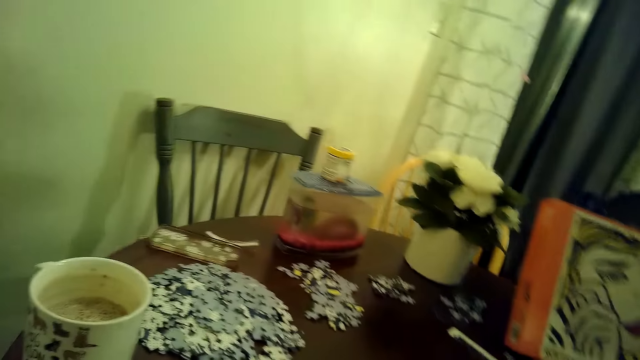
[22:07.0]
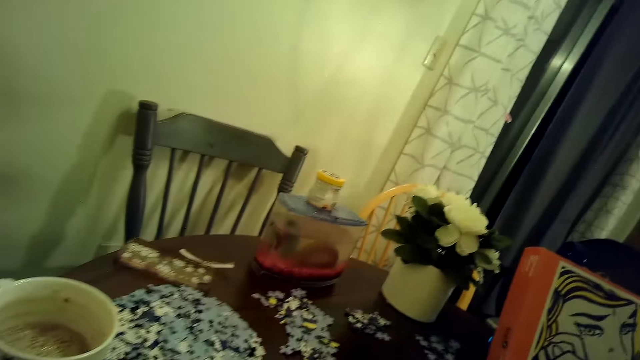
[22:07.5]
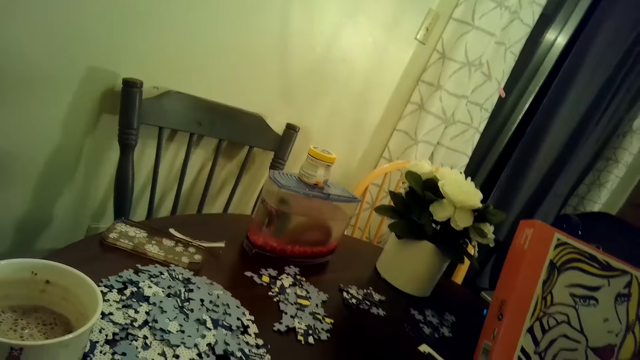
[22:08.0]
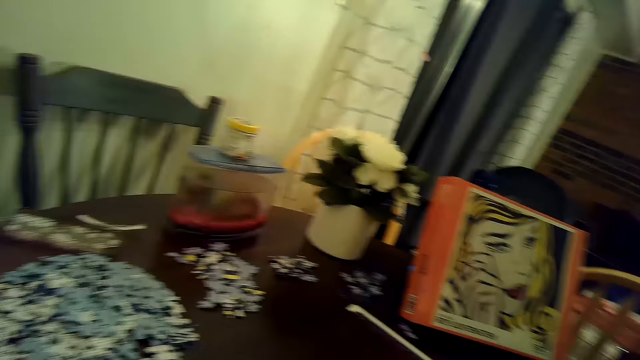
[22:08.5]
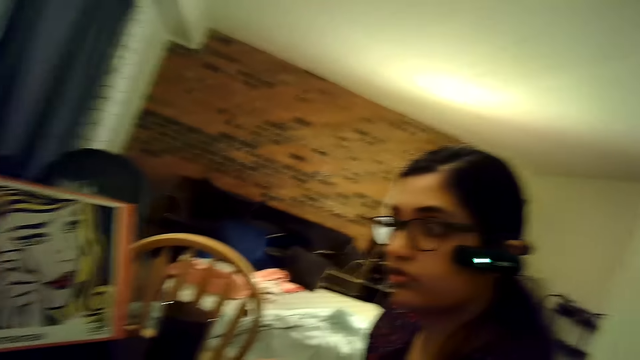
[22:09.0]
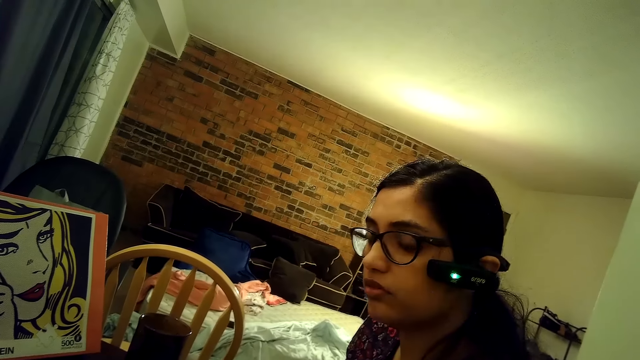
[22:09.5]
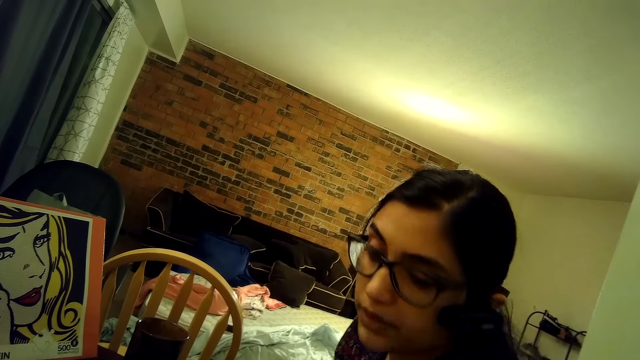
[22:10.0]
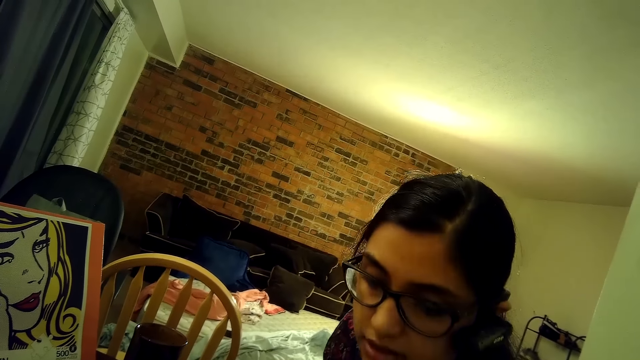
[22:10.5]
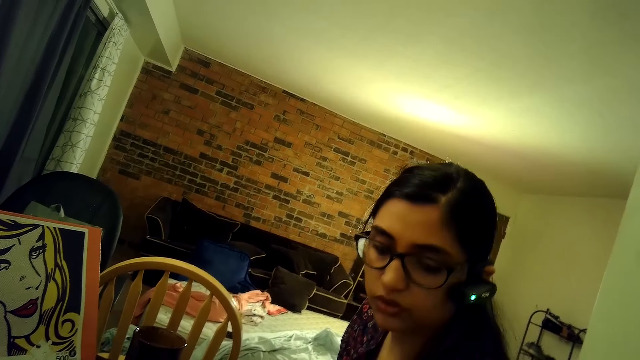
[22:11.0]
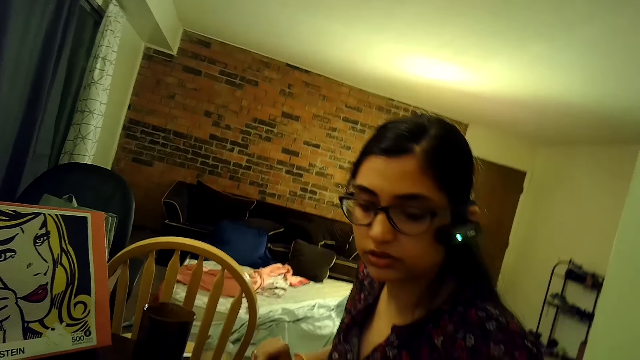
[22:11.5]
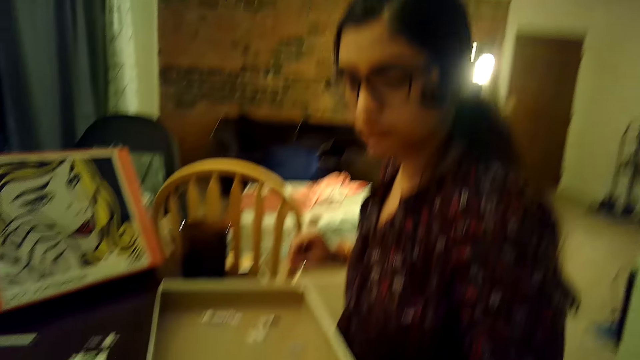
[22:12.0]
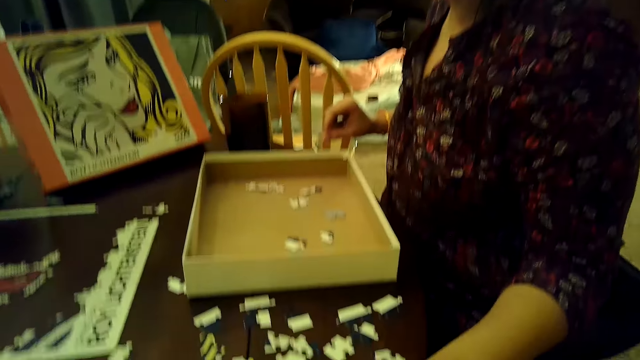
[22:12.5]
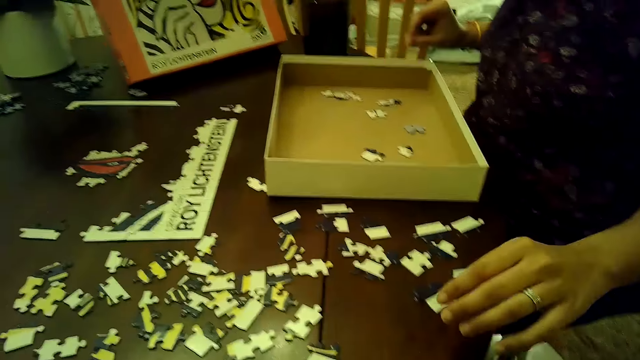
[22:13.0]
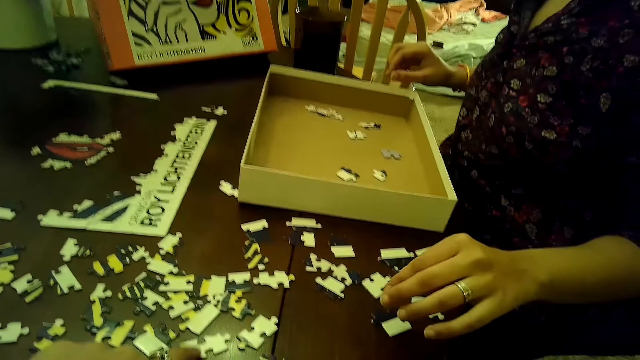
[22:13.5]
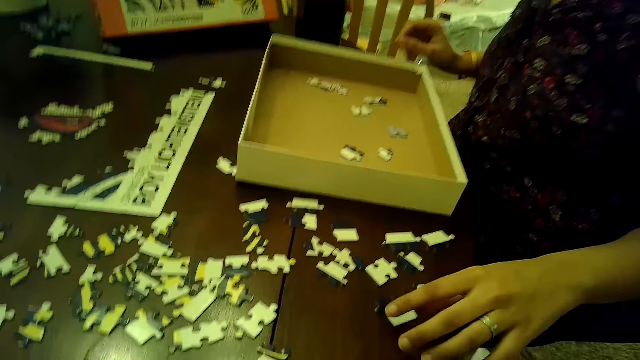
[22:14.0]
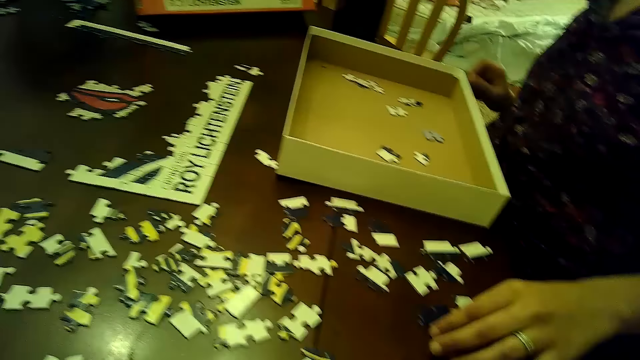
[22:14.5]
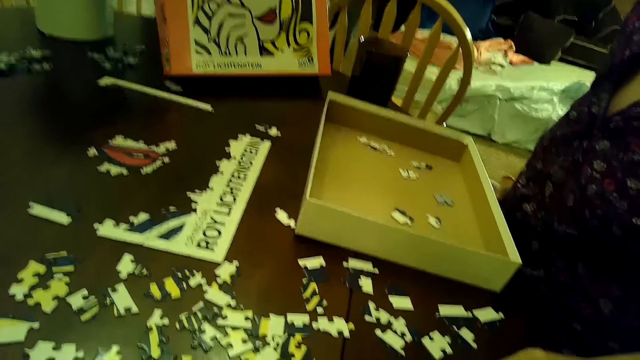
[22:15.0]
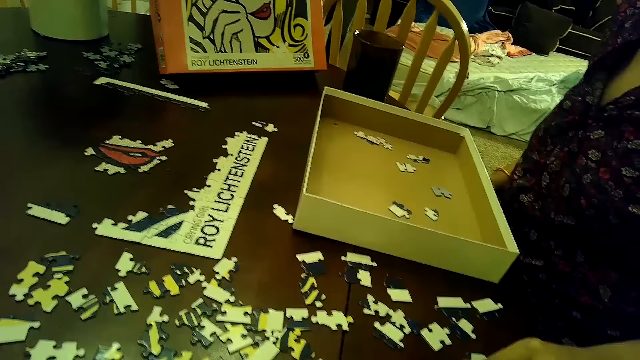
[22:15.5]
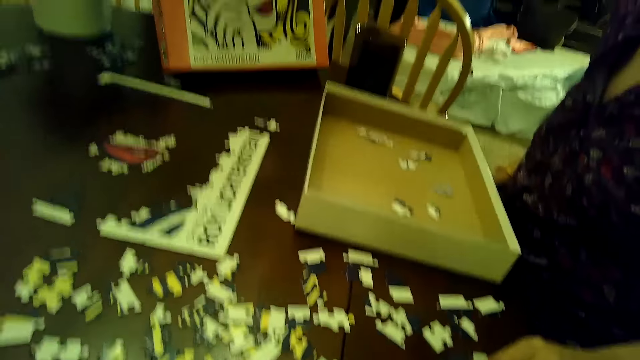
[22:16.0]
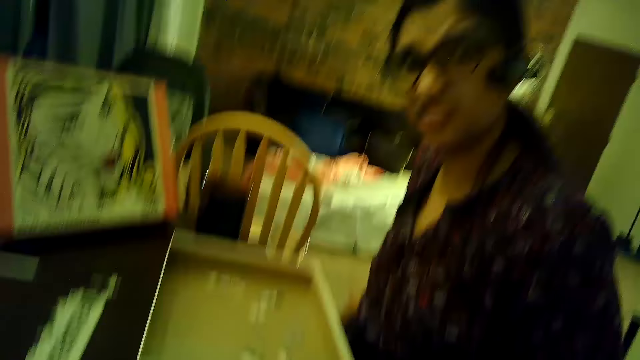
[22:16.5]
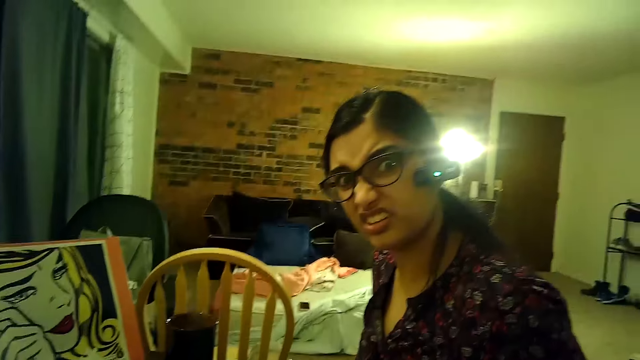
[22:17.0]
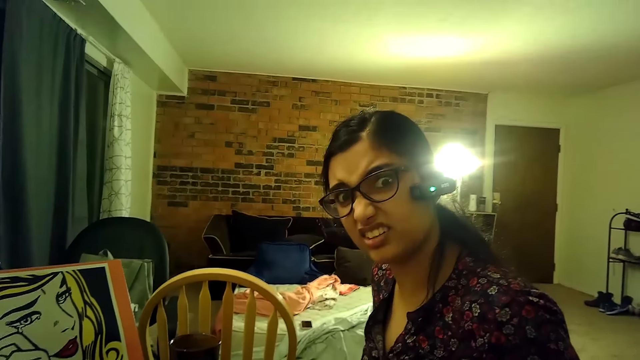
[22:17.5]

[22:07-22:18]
The camera wearer turns around the room. A woman touches a piece of the jigsaw puzzle on the table with her left hand.

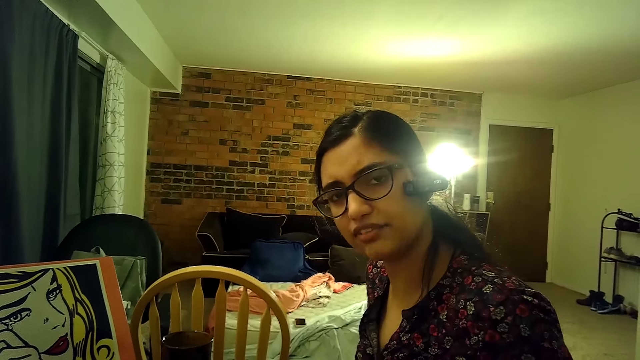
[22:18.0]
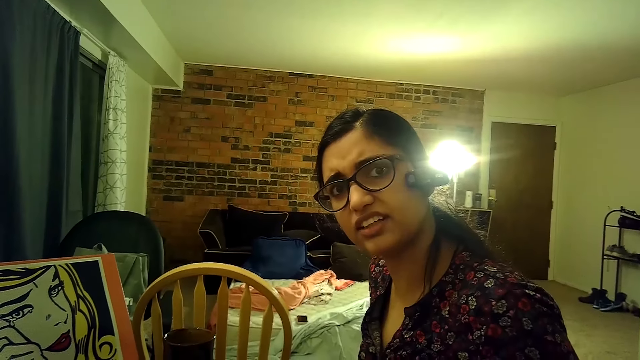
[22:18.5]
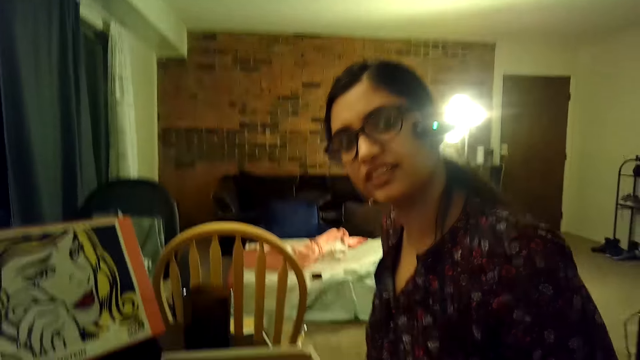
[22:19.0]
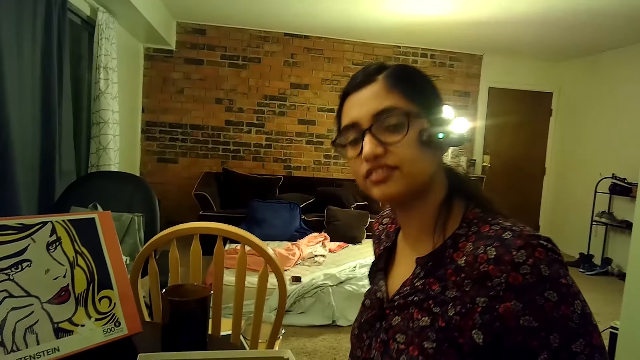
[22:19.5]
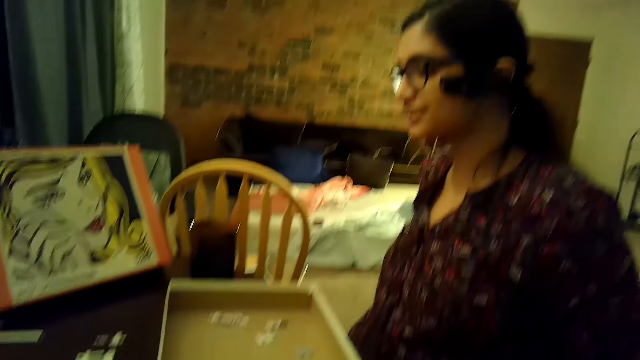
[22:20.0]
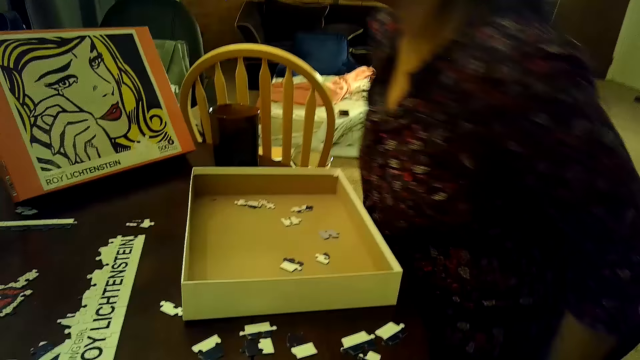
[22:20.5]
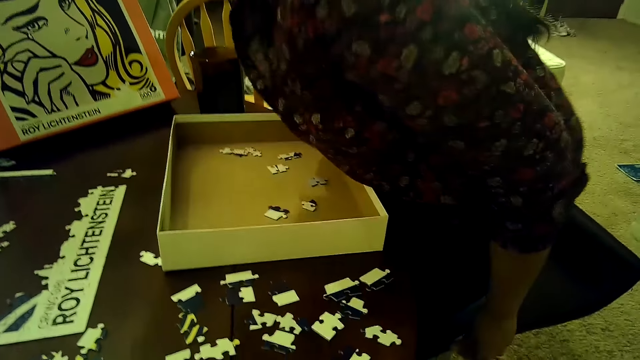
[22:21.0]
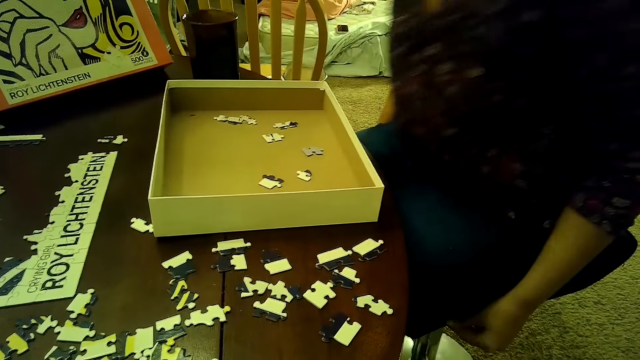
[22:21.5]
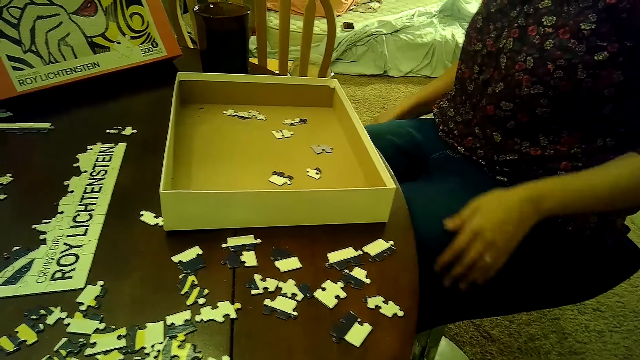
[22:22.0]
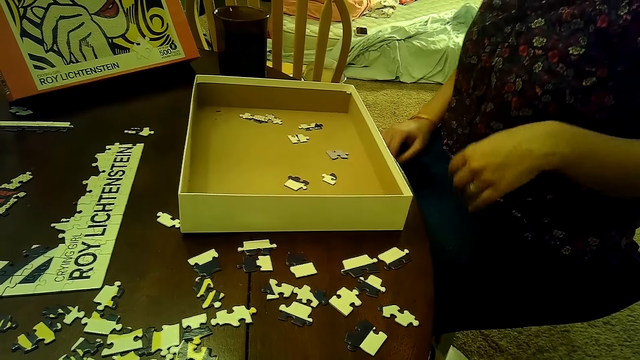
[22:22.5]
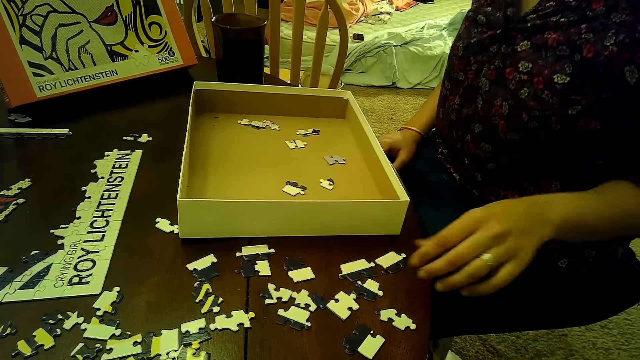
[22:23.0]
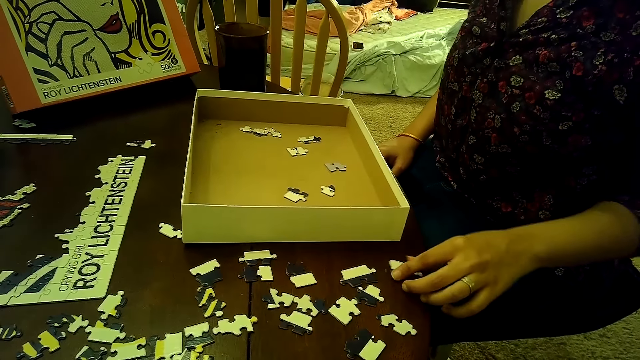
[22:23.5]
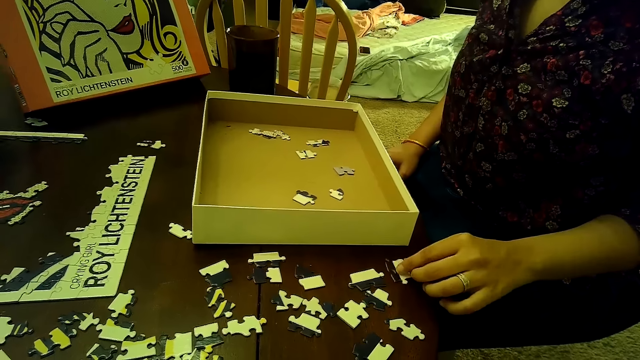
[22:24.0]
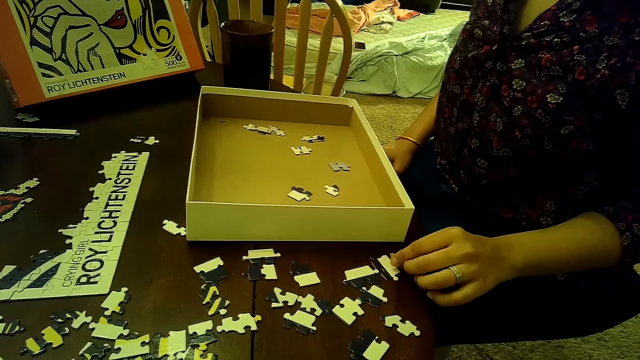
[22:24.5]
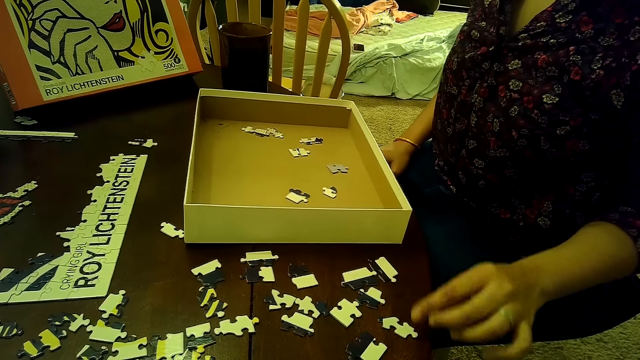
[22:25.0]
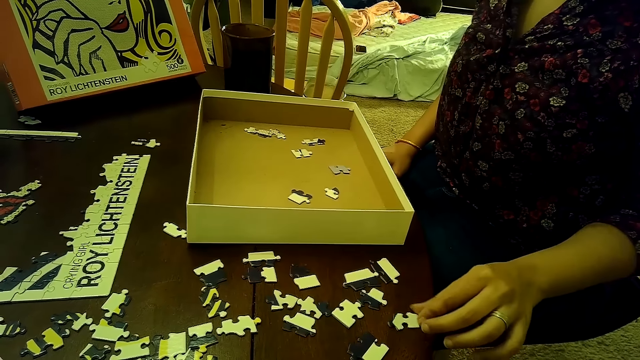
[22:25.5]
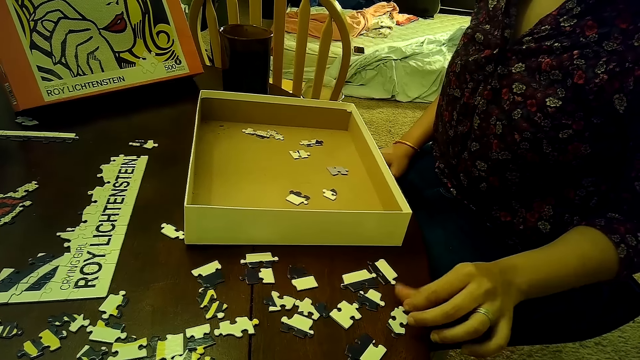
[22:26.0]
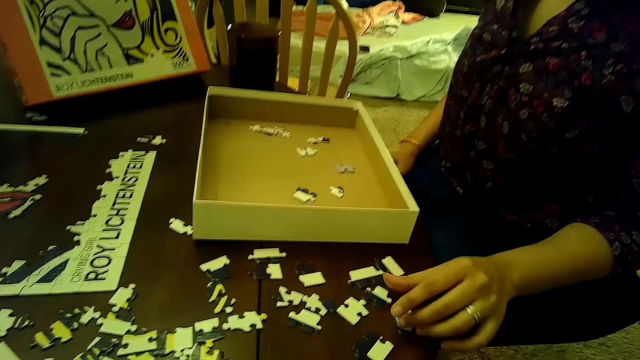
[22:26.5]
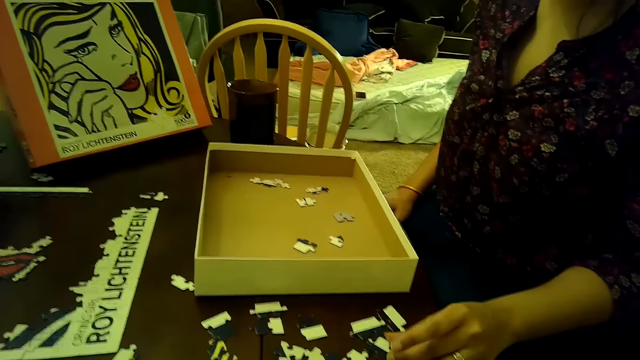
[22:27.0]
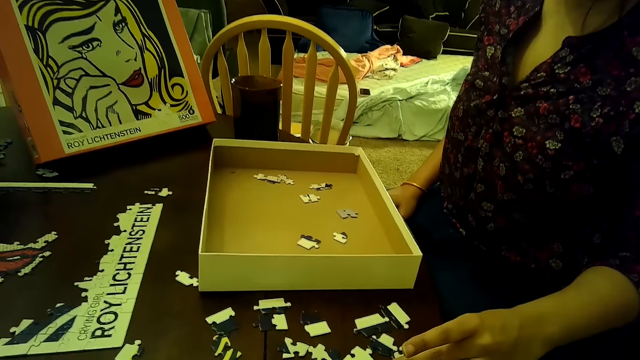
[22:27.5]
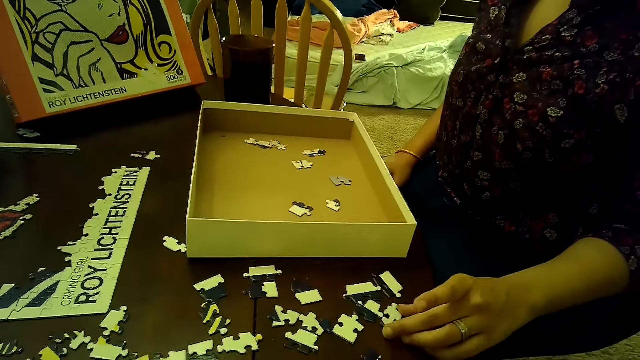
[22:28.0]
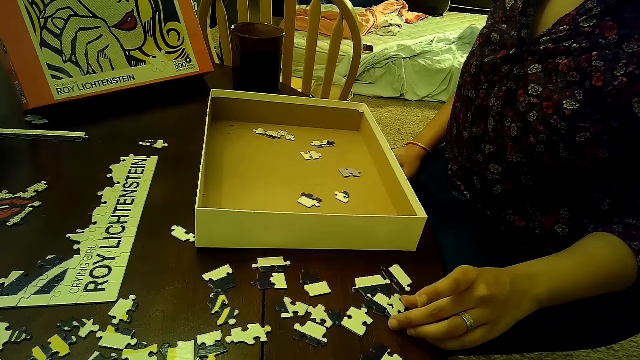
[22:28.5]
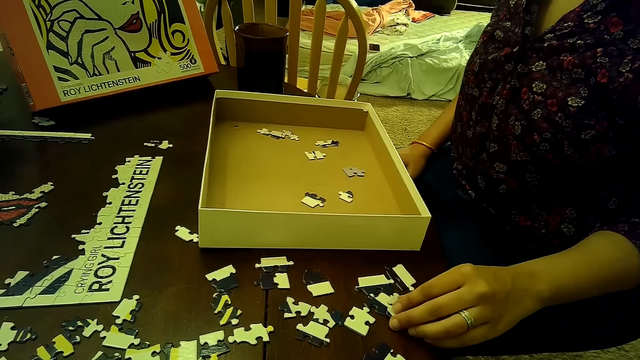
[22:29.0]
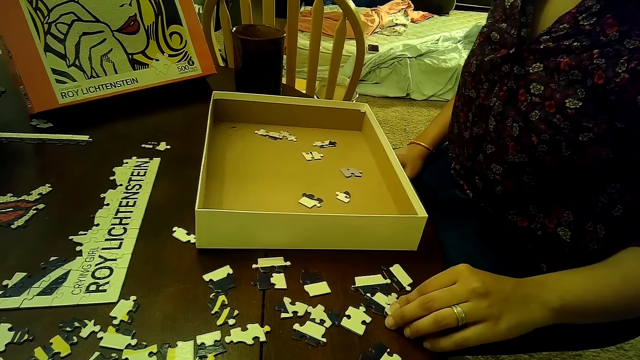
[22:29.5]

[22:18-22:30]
A woman adjusts her seat with both hands. The woman turns a piece of the jigsaw puzzle on the table with her left hand. She turns it again. The woman chooses cards on the table. The woman moves a piece of the jigsaw puzzle on the table with her left hand.
